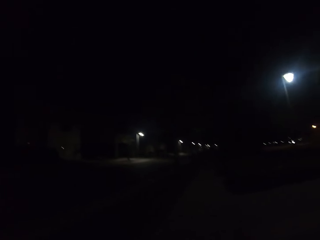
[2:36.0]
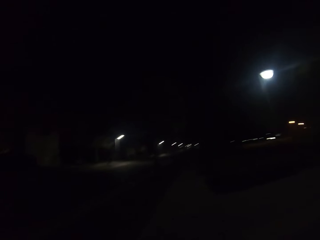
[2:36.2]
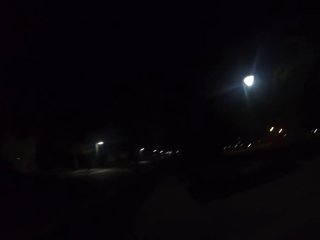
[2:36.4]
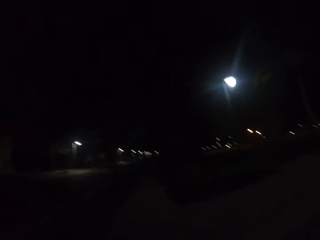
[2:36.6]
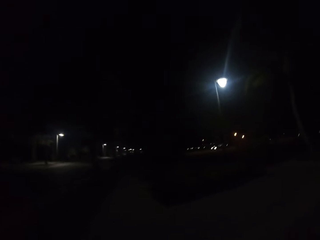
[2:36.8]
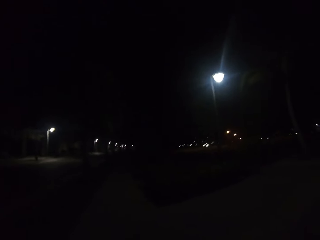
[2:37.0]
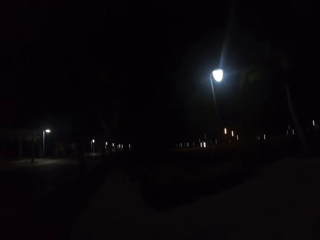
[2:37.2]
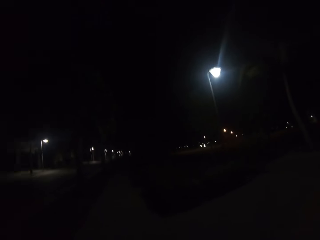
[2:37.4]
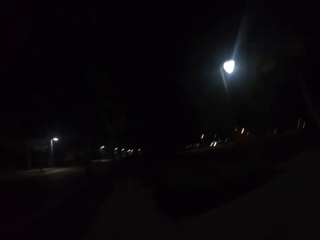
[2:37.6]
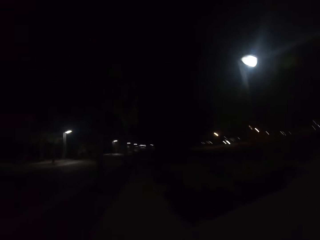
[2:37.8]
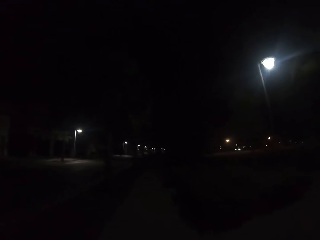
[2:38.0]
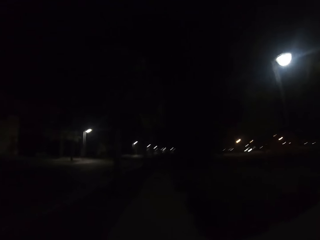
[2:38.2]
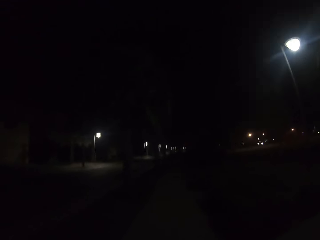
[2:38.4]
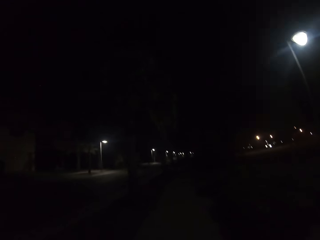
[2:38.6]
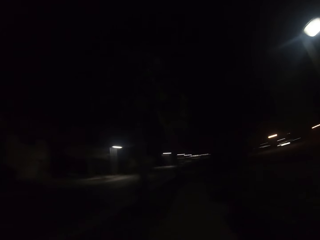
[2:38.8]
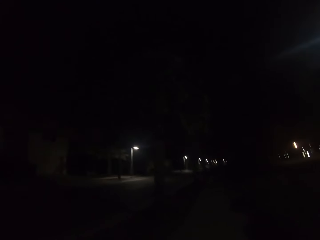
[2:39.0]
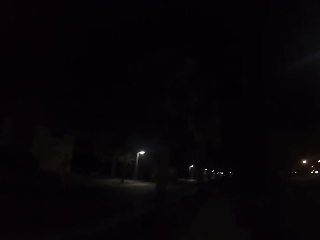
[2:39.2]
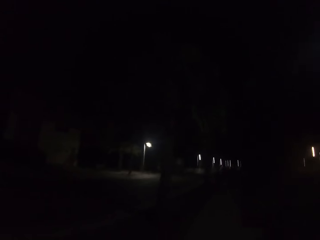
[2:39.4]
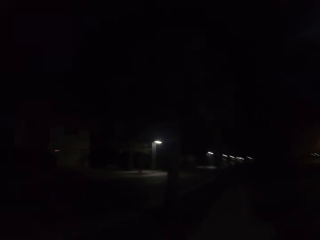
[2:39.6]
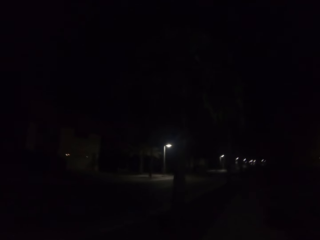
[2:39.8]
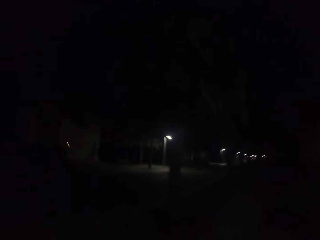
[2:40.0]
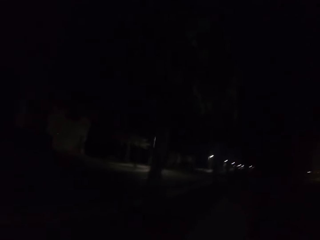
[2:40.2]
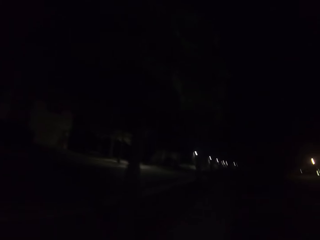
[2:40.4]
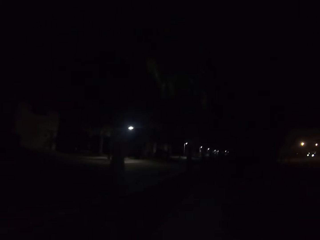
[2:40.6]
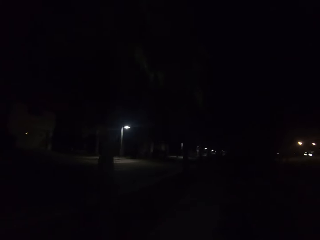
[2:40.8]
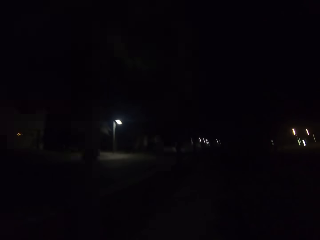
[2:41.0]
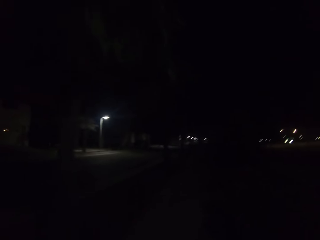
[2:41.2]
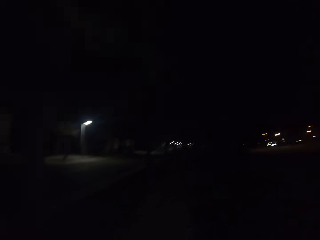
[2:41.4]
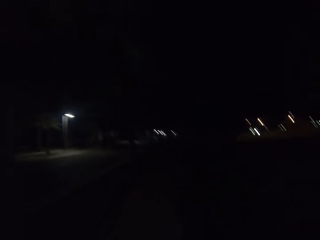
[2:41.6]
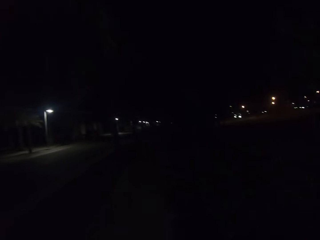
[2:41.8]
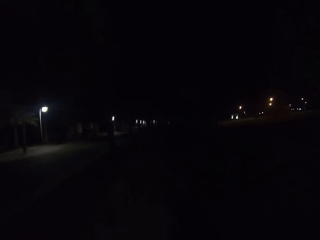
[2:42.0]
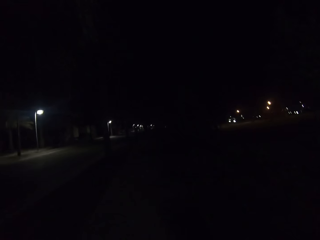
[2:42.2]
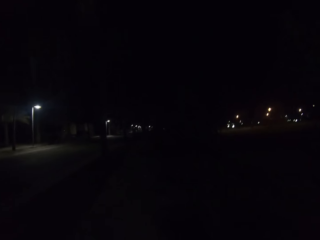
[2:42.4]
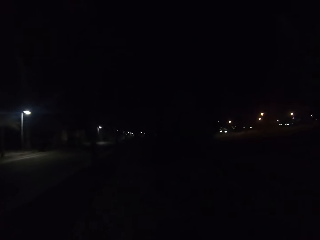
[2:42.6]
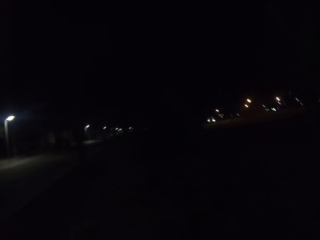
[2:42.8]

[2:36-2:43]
The camera wearer walks on the sidewalk.

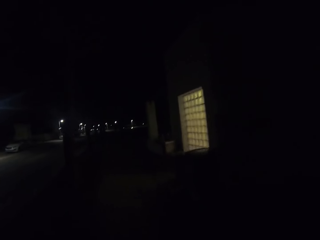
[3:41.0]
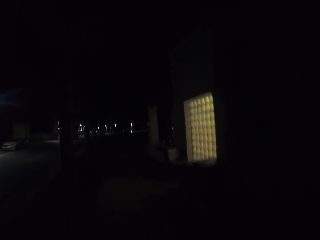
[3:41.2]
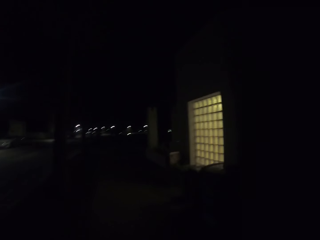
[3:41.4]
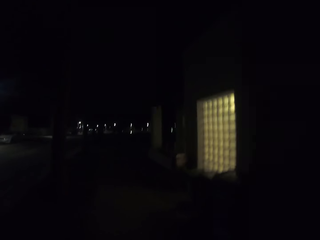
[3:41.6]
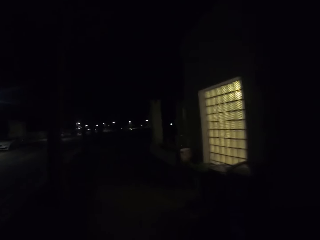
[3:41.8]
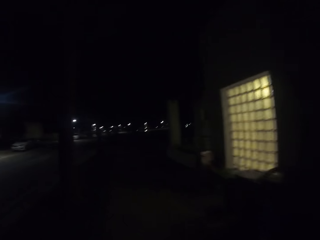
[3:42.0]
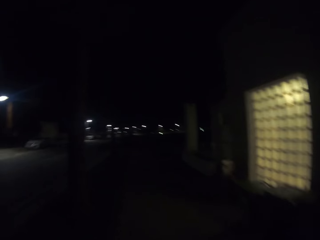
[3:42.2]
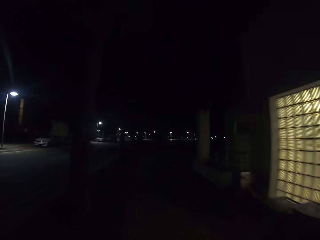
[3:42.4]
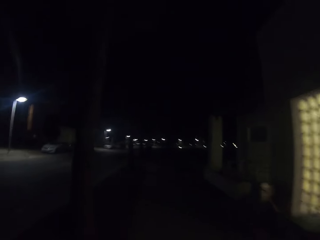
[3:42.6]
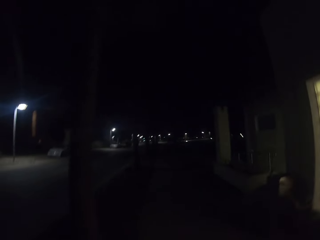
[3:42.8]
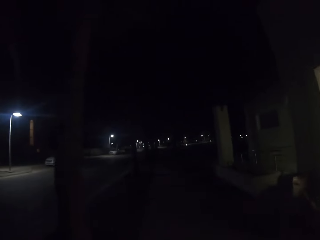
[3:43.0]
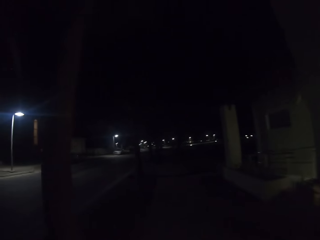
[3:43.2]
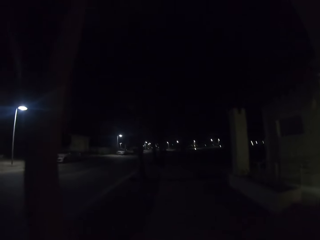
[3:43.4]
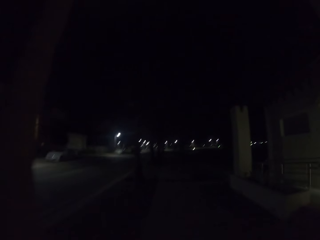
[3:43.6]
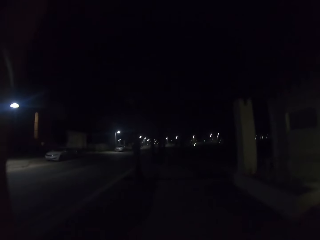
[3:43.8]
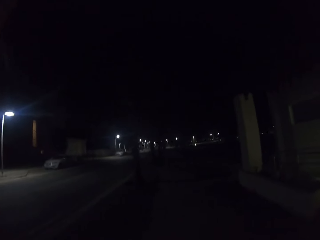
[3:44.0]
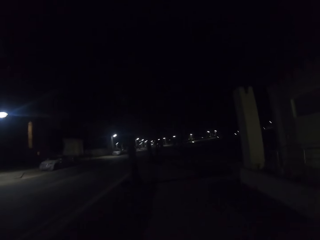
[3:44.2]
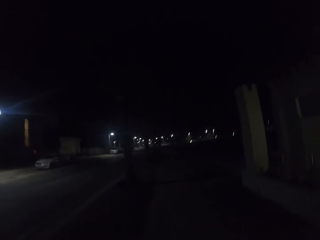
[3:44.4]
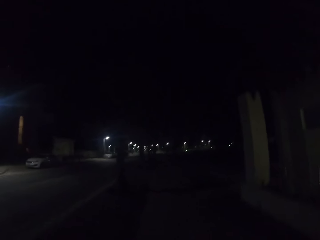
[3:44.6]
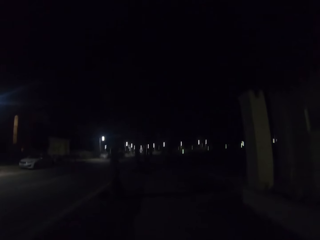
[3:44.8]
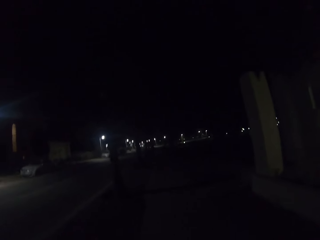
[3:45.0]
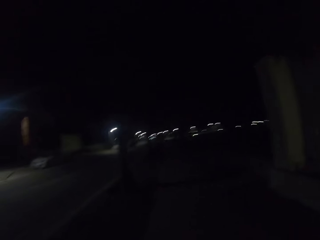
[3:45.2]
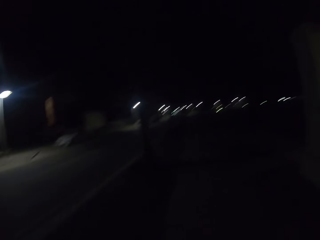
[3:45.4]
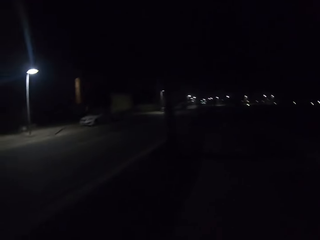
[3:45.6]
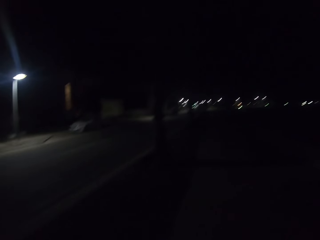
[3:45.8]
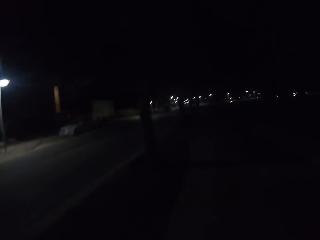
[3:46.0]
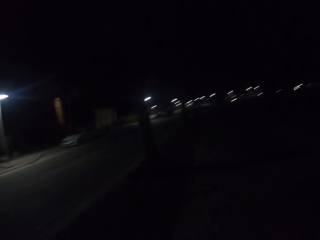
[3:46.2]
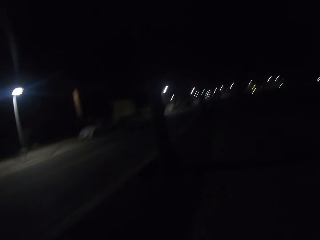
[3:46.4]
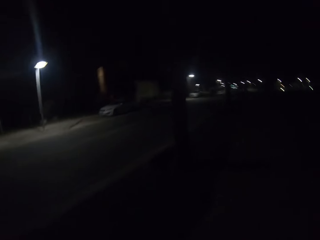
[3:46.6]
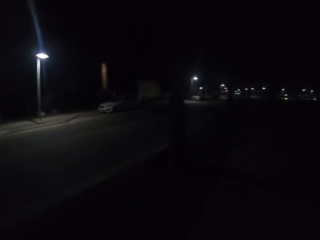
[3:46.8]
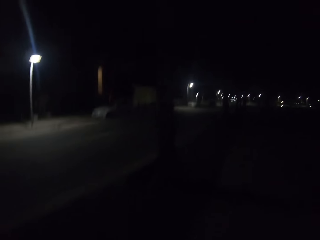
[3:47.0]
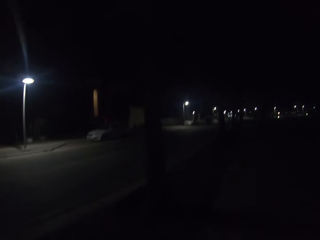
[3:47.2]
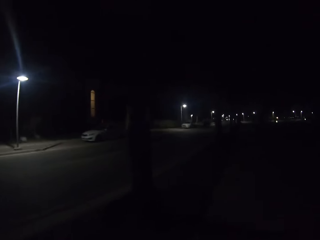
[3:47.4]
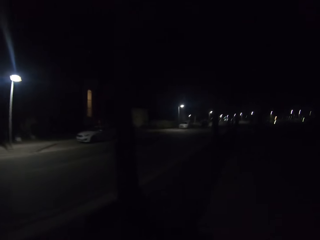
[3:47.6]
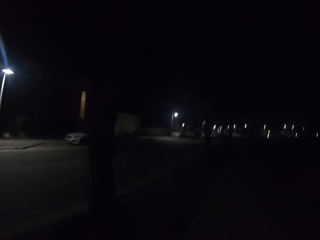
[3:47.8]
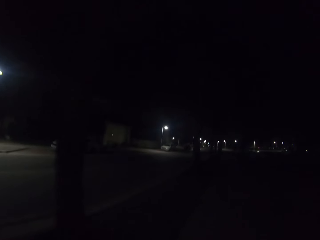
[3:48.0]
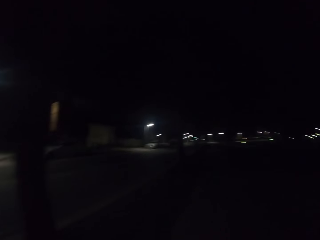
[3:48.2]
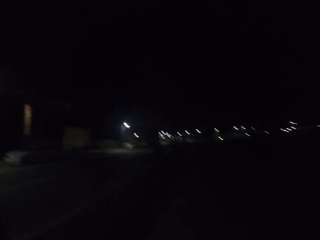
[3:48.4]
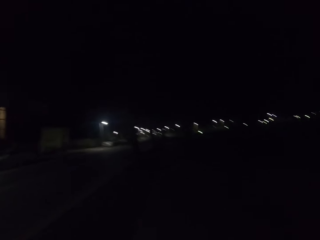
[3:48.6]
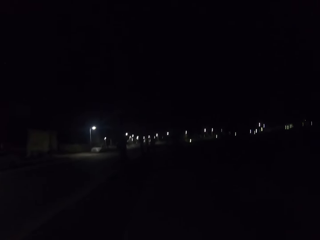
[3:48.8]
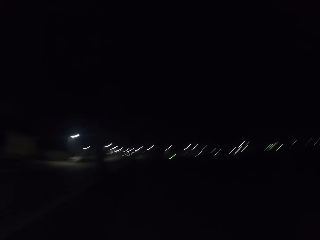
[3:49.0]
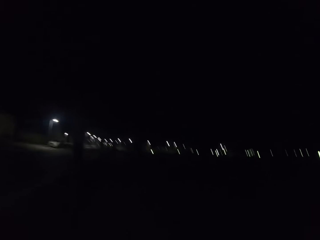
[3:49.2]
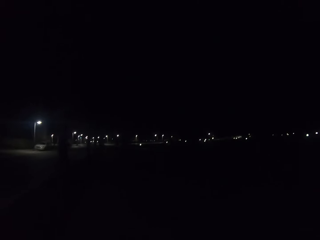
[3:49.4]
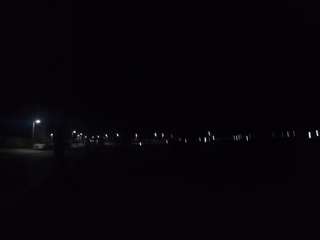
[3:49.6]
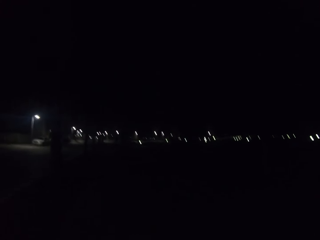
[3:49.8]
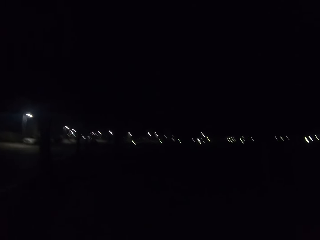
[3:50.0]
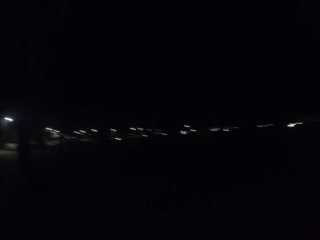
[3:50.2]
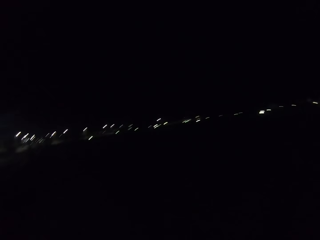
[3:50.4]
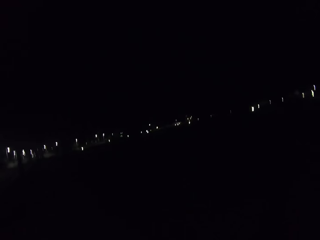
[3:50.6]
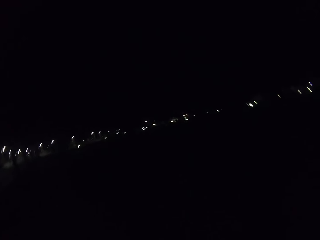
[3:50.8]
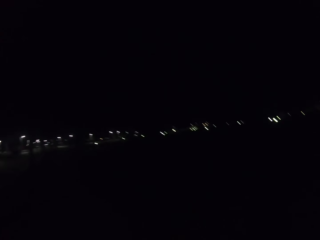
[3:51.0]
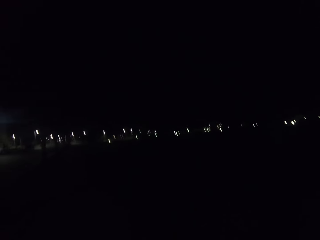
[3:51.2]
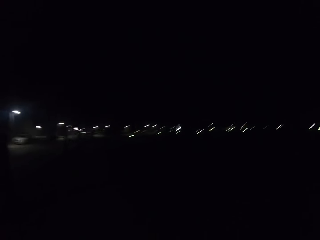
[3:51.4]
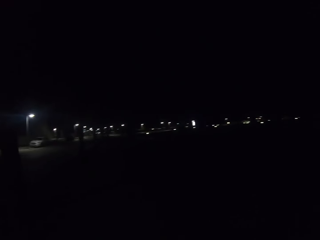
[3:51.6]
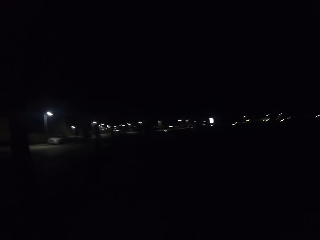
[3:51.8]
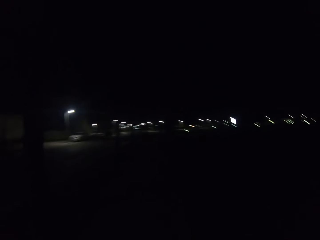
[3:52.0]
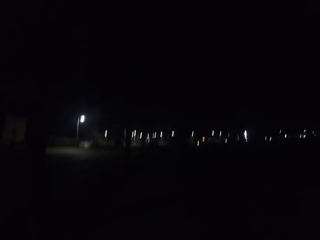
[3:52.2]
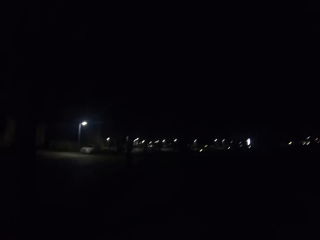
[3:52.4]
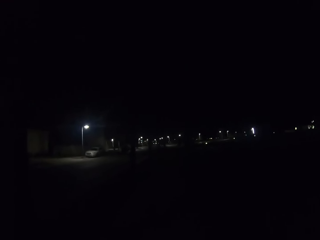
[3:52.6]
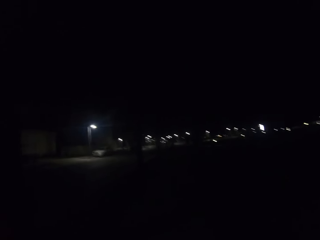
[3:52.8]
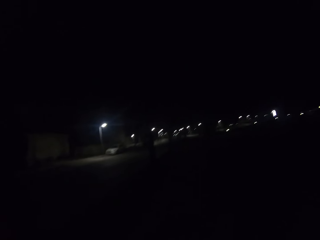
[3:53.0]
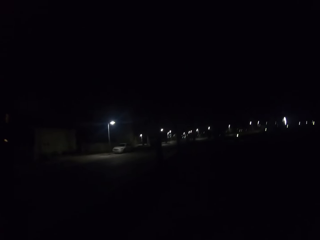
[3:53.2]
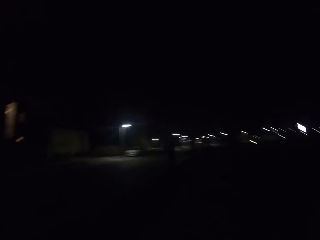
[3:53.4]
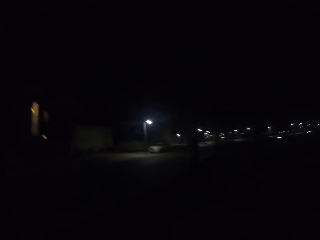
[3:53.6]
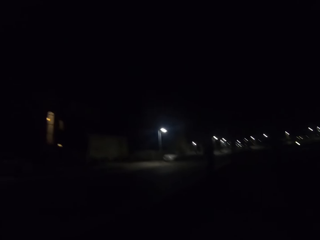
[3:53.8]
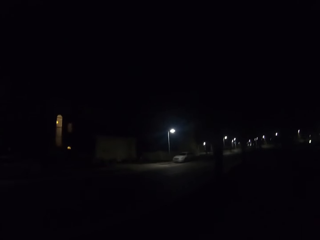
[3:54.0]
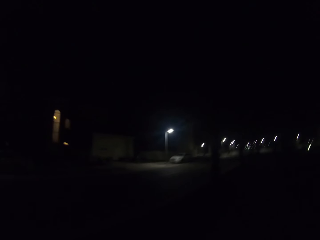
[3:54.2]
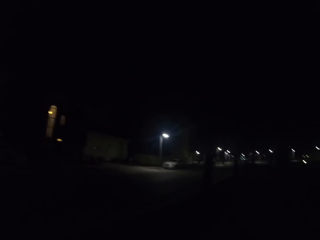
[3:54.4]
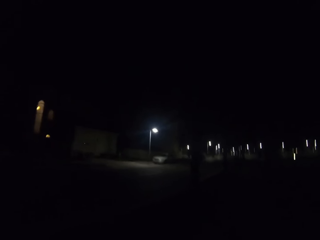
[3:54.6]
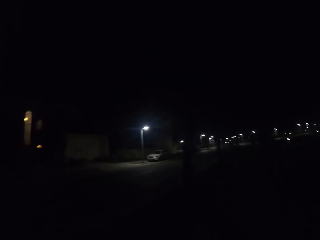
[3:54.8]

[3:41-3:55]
The camera wearer walks past a house. They walk on the sidewalk.
